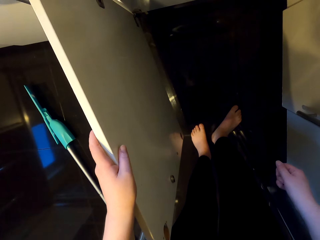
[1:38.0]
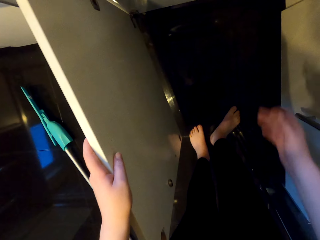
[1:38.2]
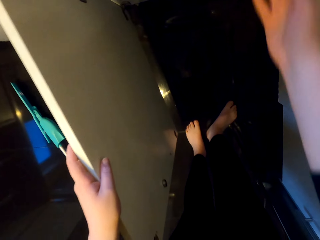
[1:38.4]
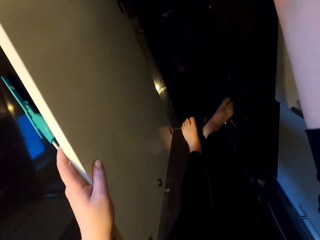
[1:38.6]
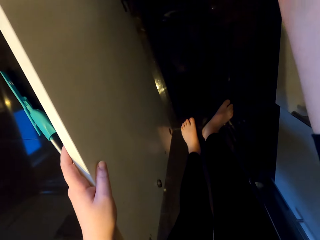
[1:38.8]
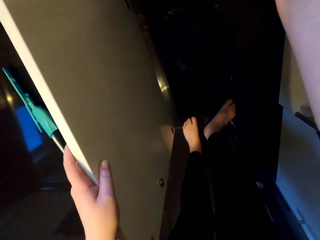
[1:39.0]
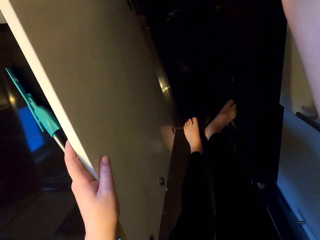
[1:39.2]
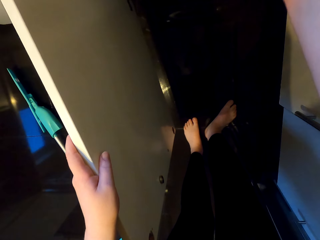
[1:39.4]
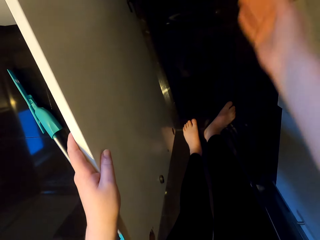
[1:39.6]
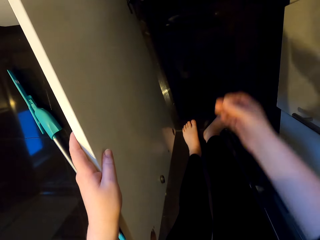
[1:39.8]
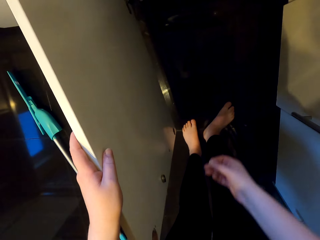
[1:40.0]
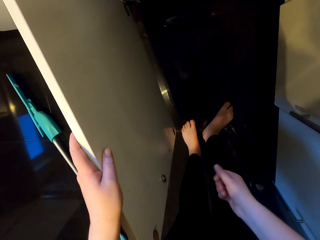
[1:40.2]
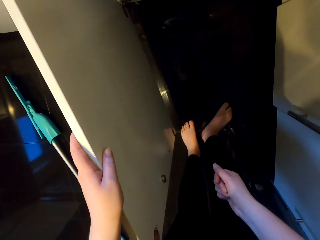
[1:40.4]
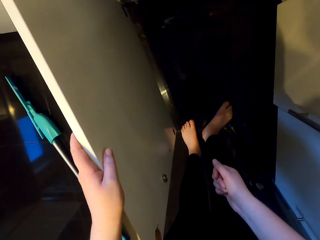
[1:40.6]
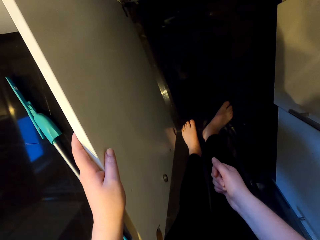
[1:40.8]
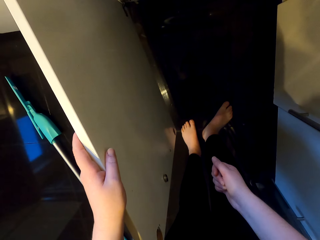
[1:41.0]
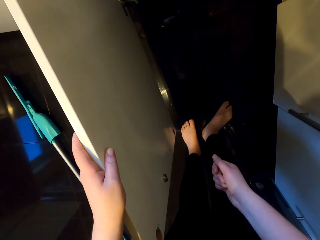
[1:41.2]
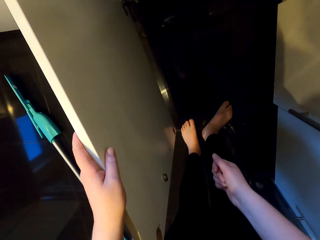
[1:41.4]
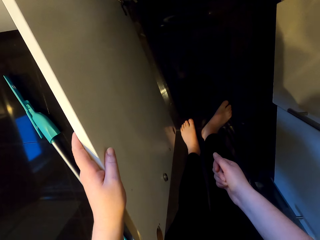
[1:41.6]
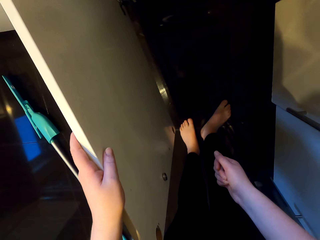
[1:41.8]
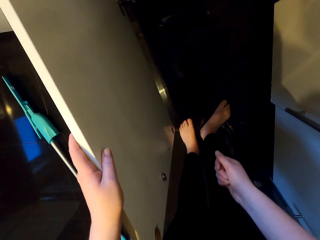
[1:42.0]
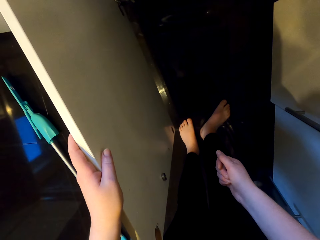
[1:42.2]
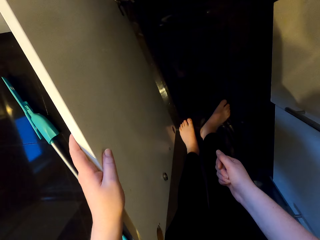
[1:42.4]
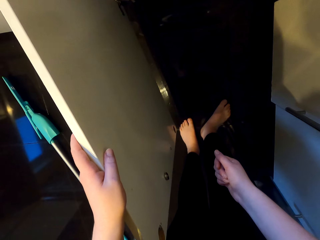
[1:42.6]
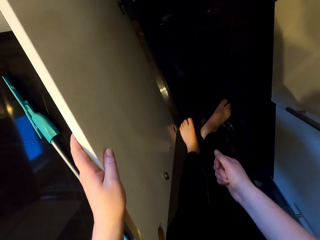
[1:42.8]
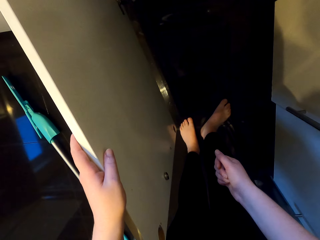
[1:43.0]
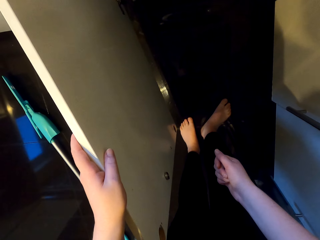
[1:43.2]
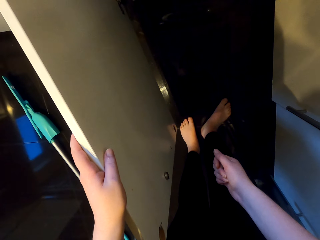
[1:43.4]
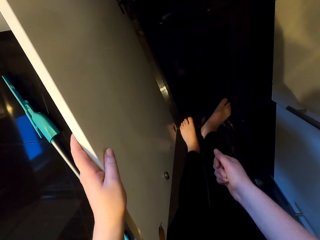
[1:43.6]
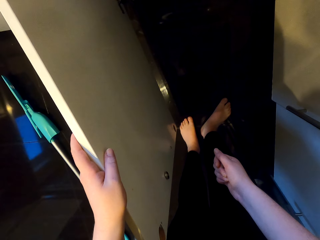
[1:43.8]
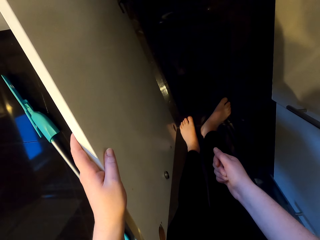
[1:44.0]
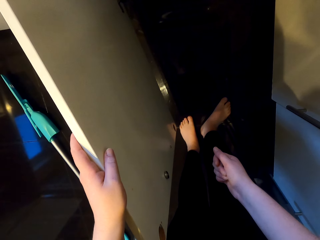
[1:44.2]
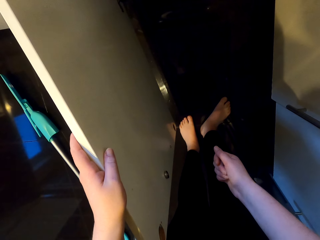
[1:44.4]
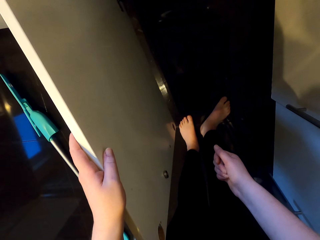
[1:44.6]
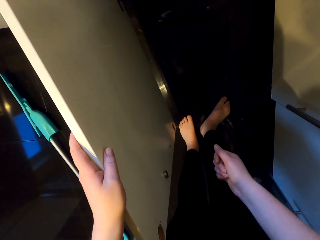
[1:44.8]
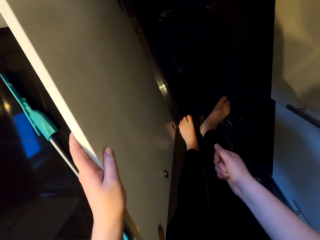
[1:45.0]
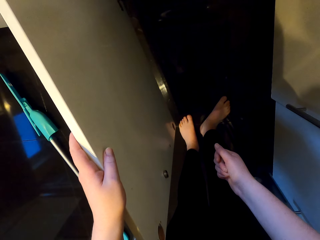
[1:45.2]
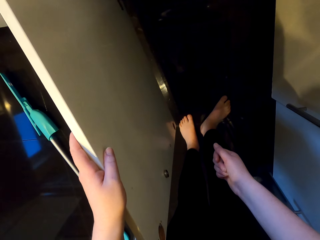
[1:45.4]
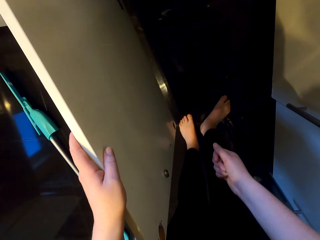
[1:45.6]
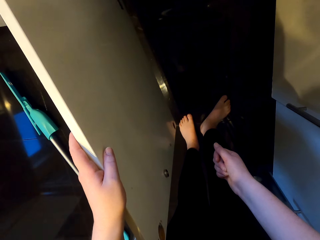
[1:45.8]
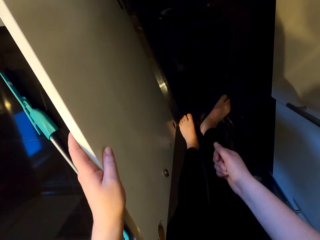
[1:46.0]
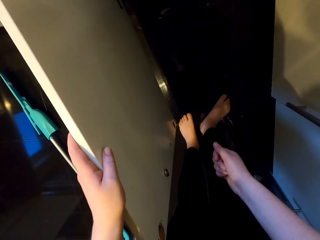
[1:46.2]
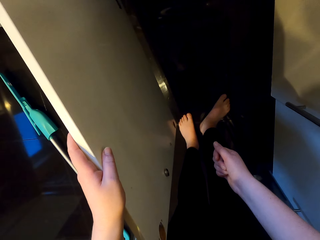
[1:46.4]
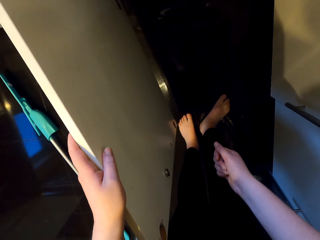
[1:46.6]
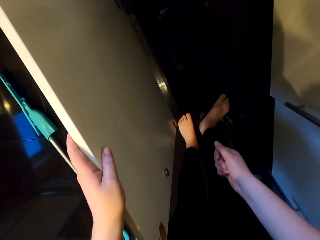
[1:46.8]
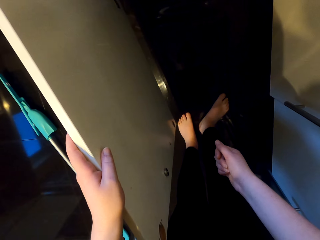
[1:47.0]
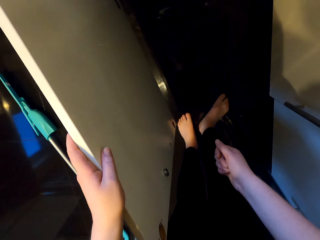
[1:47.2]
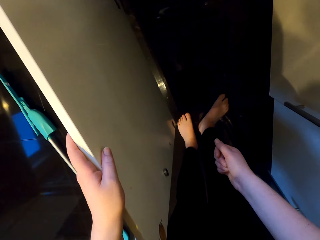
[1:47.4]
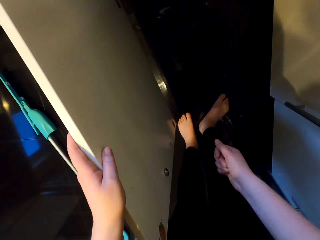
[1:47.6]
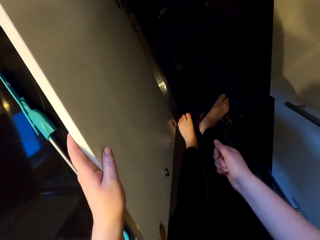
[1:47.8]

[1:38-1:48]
The camera wearer adjusts something. They look around the washing machine.

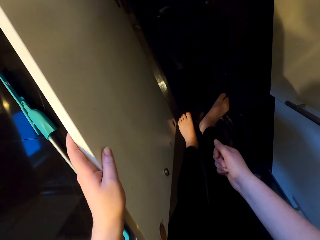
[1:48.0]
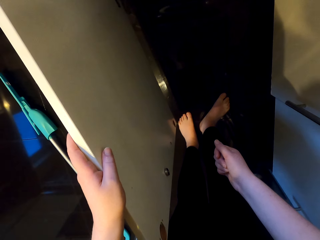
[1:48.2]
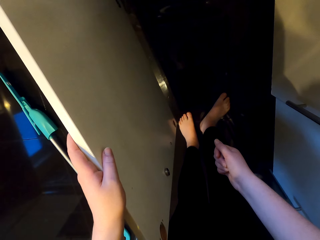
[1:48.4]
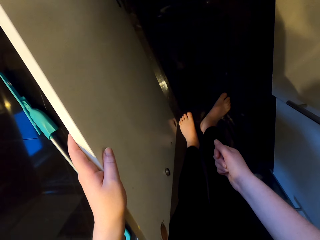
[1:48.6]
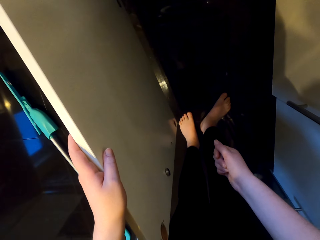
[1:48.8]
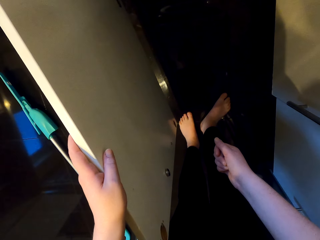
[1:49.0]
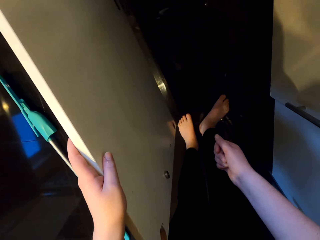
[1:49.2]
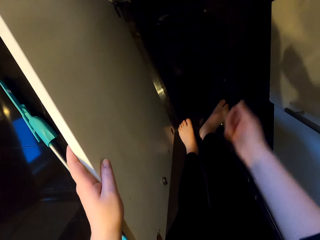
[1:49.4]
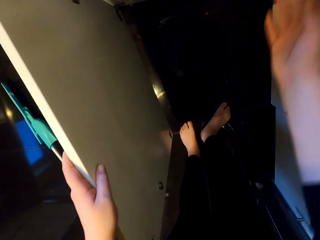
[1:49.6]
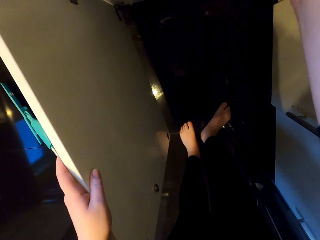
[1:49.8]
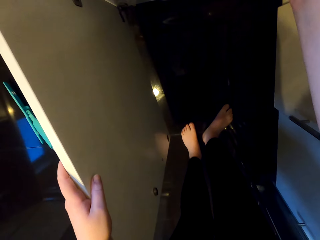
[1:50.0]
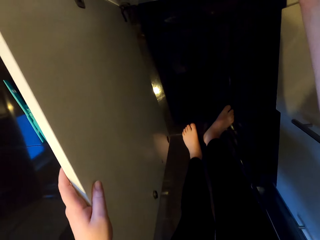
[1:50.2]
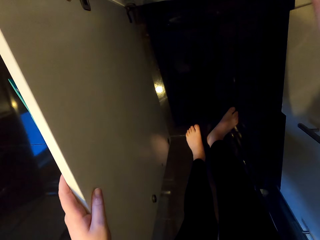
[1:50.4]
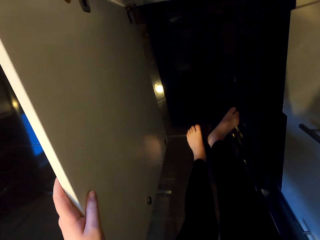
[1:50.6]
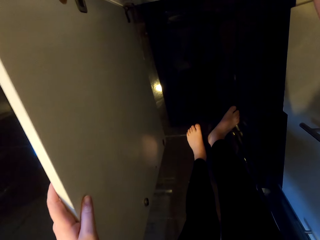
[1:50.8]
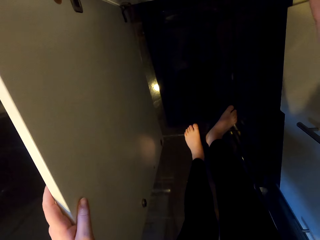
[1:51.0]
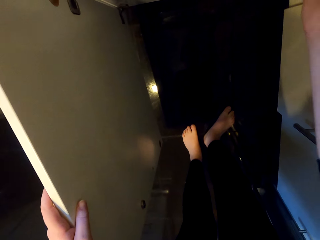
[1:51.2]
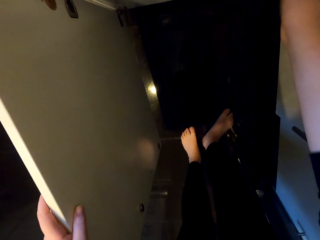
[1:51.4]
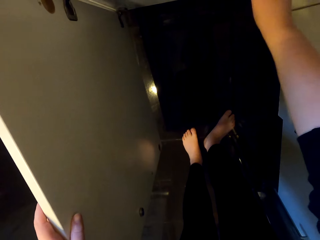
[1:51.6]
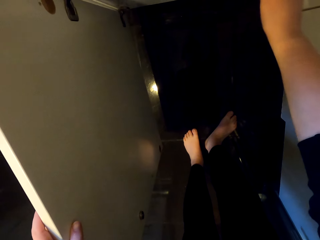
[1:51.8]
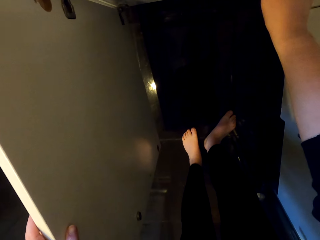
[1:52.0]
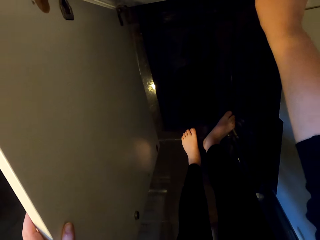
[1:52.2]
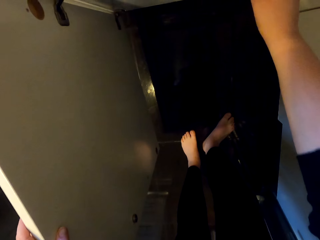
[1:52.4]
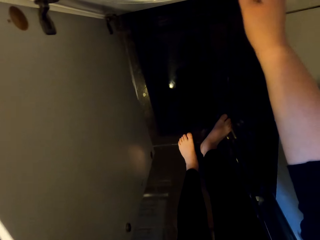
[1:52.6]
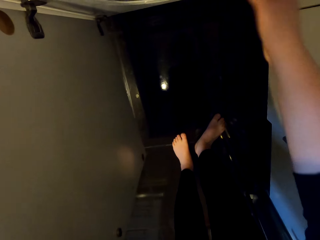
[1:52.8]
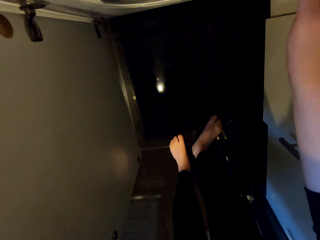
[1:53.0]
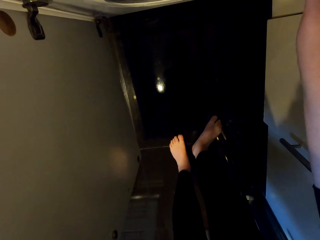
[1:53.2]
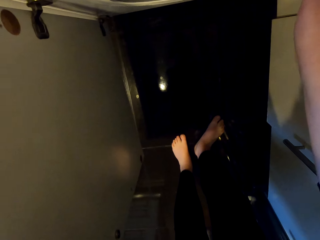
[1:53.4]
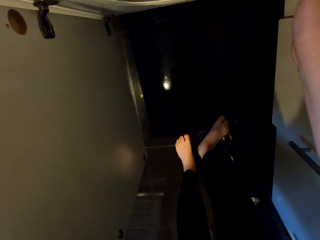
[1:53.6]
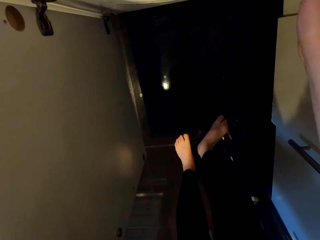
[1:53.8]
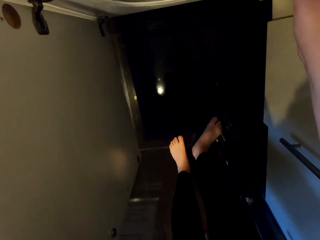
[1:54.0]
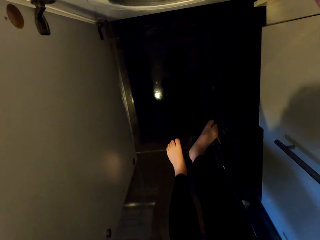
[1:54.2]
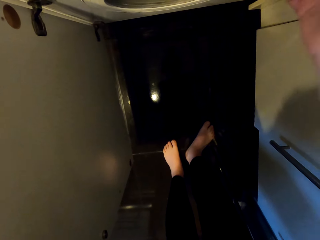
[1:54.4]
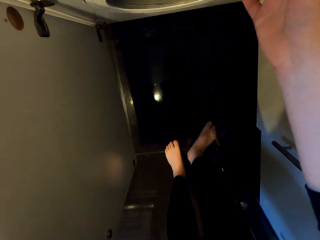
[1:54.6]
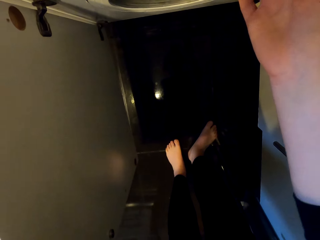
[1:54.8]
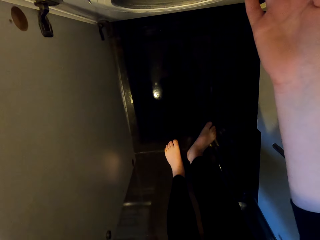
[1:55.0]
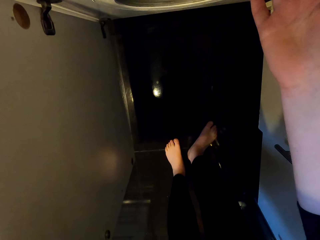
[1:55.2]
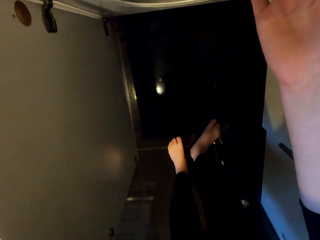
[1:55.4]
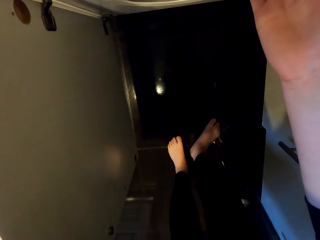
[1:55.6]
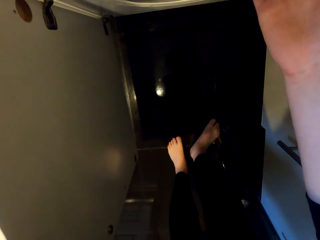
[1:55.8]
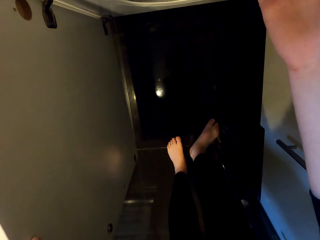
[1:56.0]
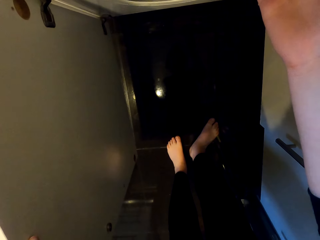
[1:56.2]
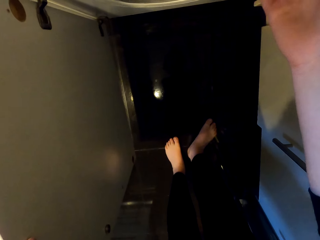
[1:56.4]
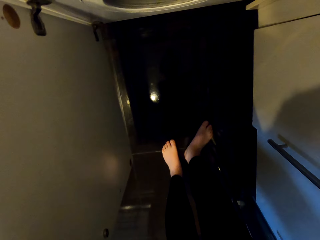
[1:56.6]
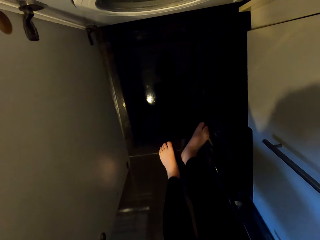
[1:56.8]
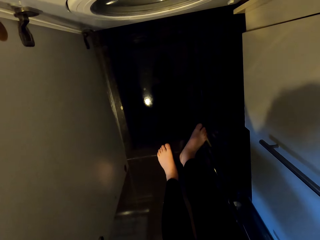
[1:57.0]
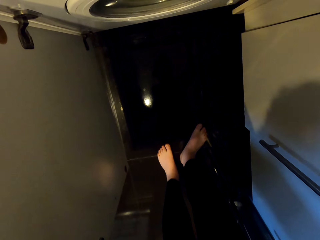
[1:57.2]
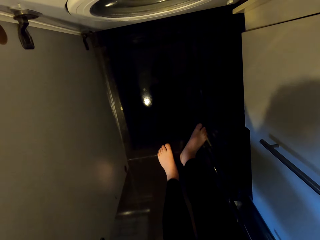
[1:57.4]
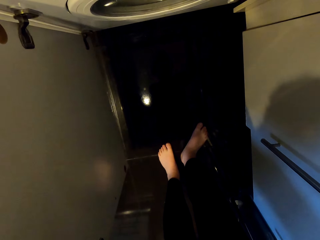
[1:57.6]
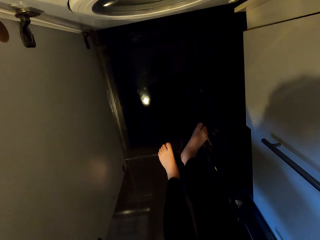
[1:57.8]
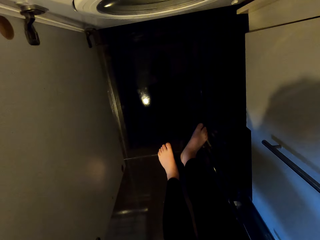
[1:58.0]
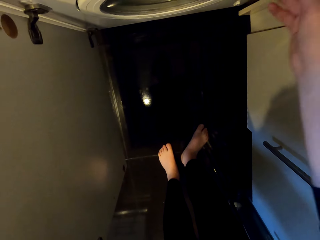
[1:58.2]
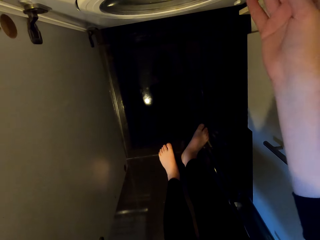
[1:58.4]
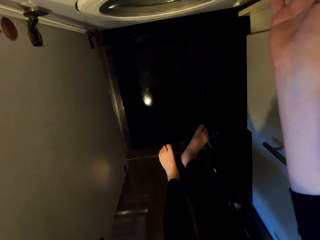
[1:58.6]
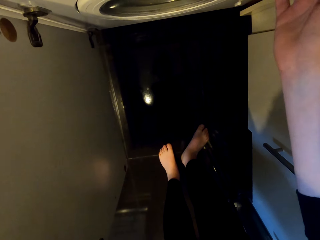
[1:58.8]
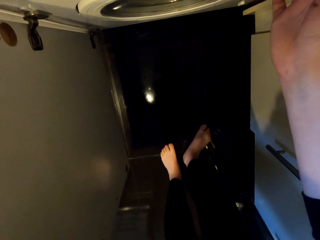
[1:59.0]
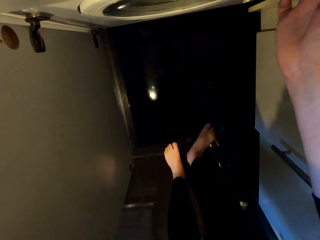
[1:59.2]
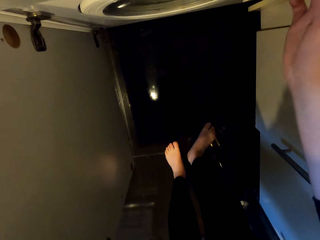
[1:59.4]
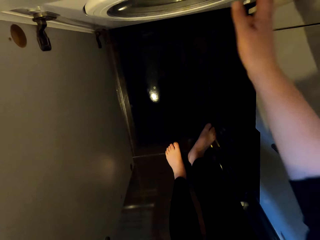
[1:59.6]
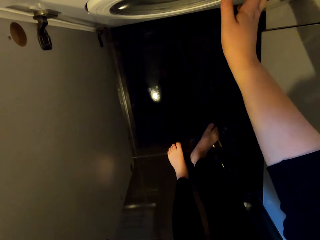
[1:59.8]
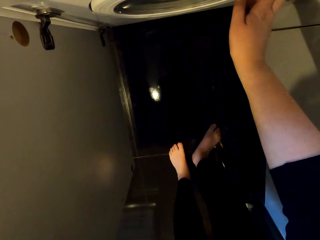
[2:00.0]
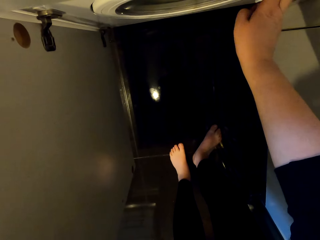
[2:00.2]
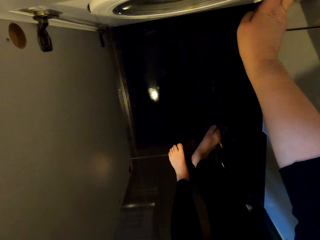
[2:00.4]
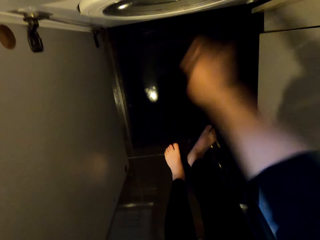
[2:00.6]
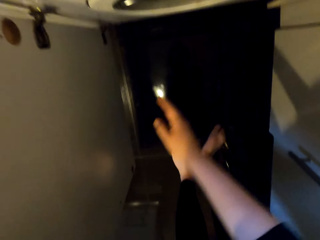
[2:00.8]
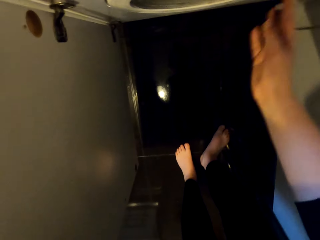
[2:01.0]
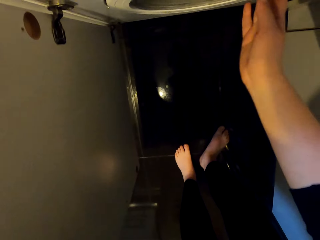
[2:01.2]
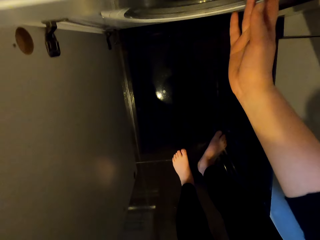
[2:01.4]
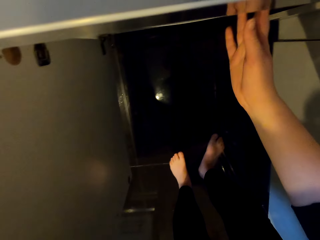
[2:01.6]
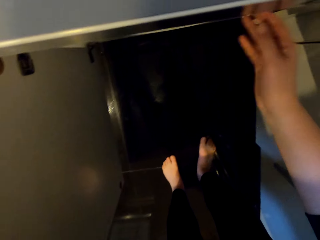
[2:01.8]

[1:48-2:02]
The camera wearer adjusts something. They move something.
